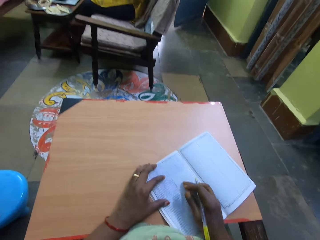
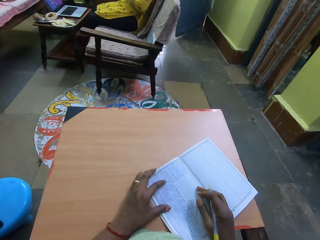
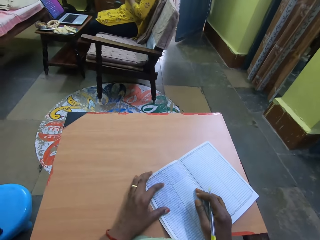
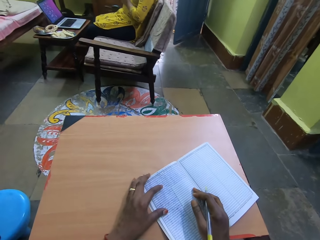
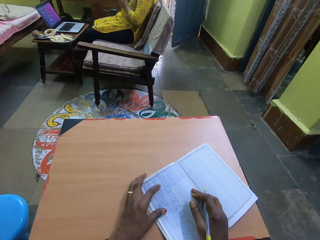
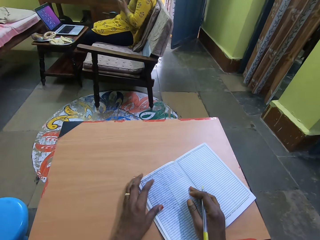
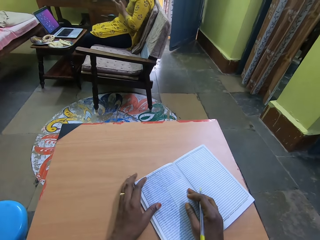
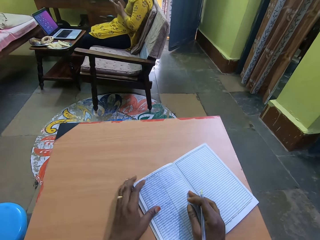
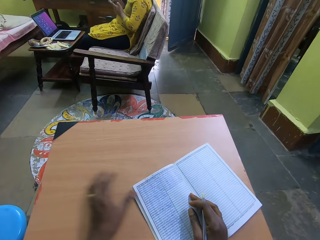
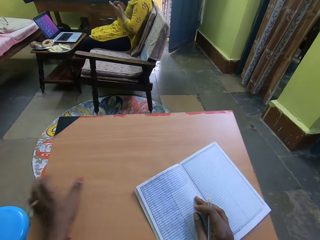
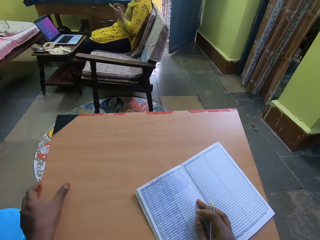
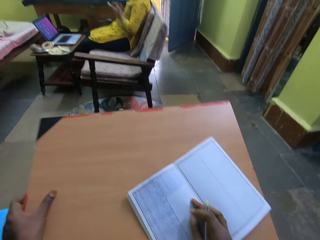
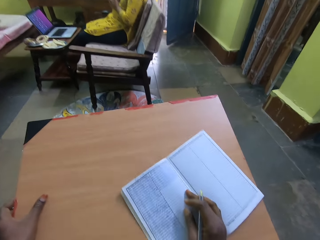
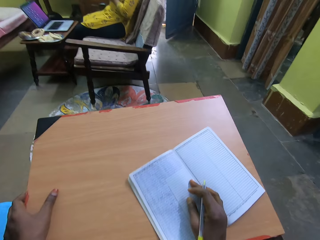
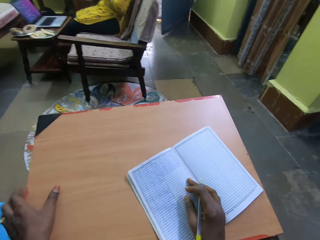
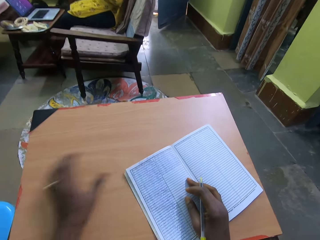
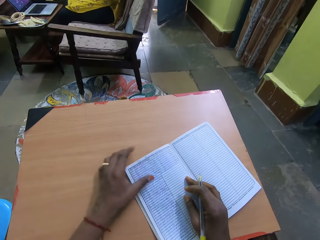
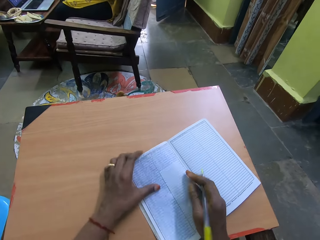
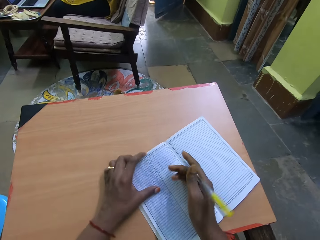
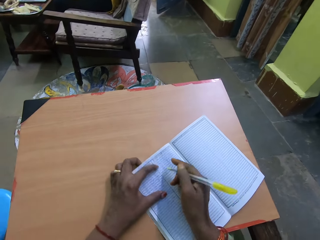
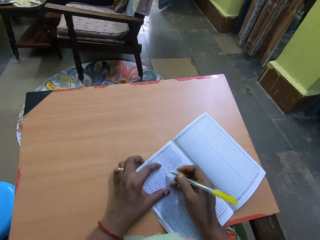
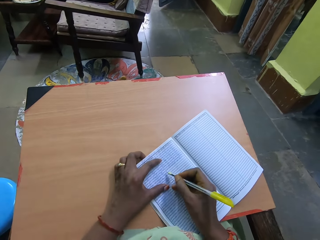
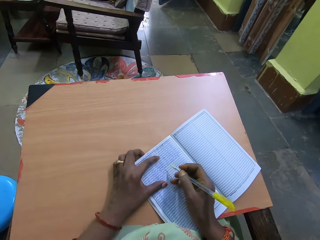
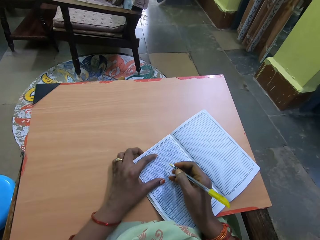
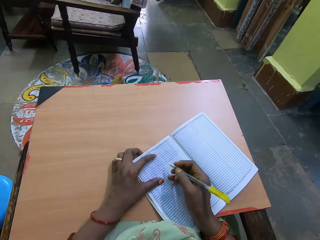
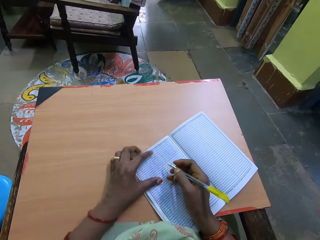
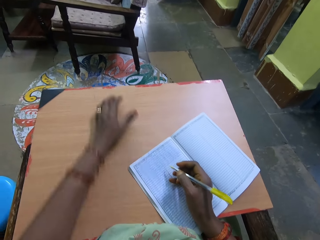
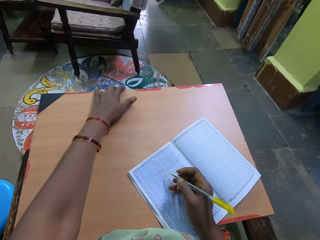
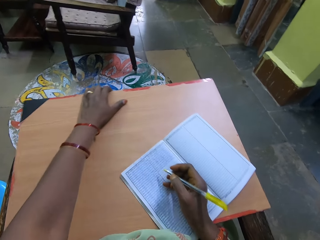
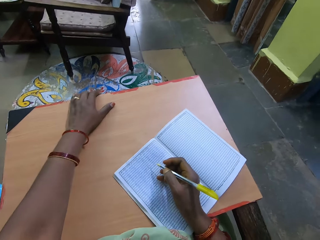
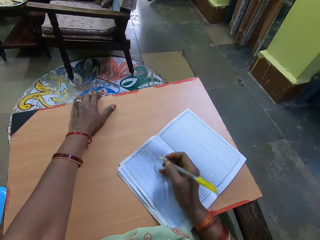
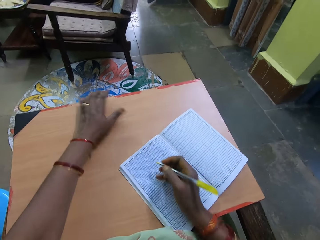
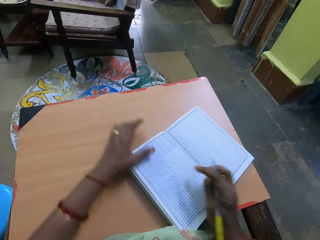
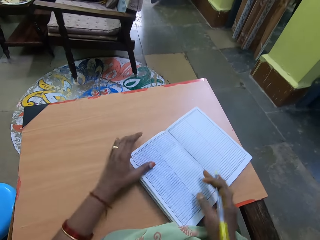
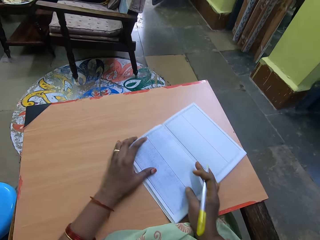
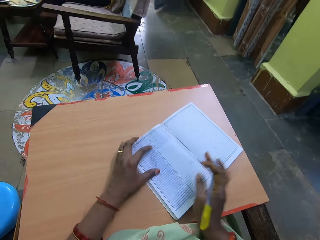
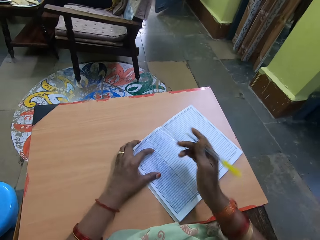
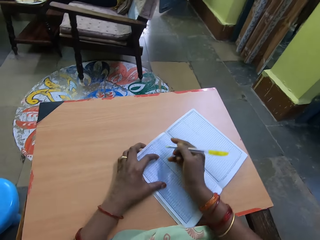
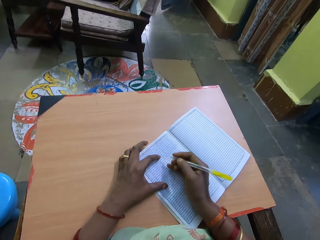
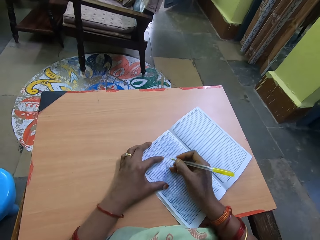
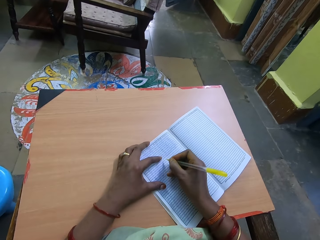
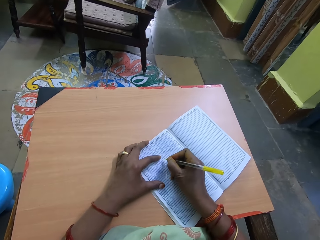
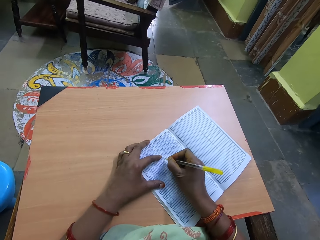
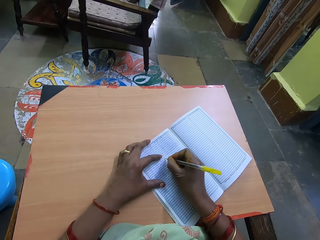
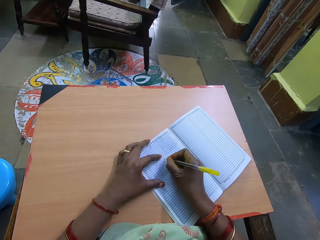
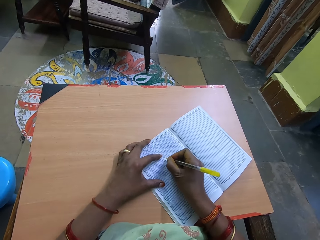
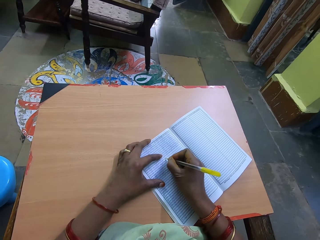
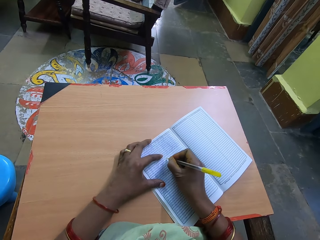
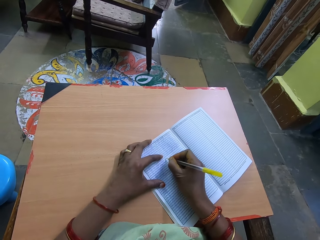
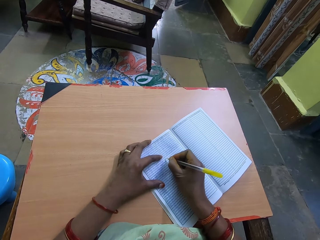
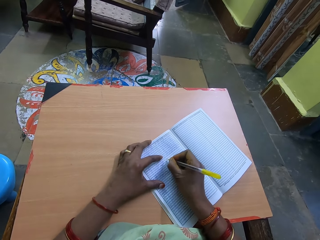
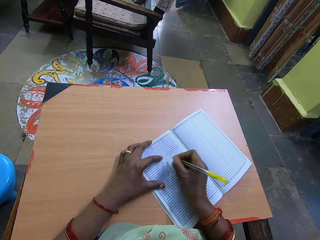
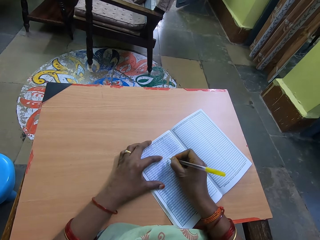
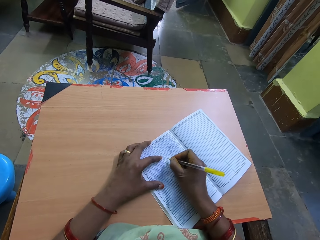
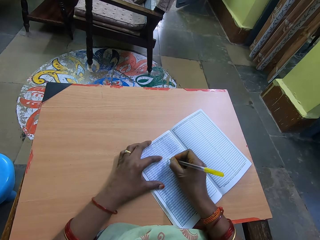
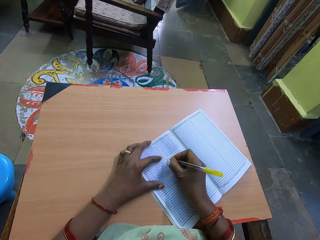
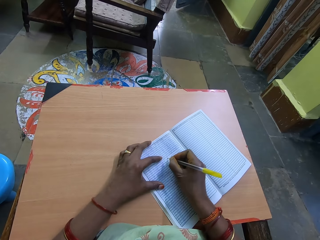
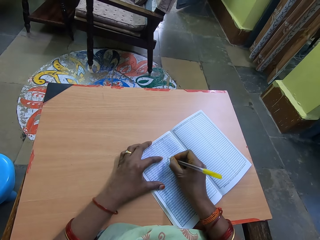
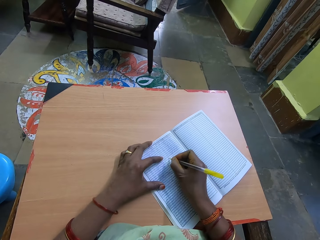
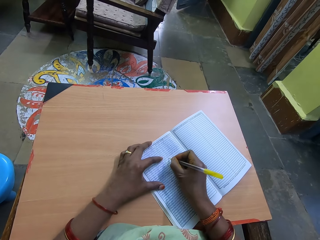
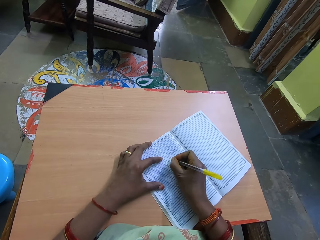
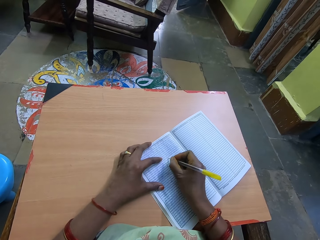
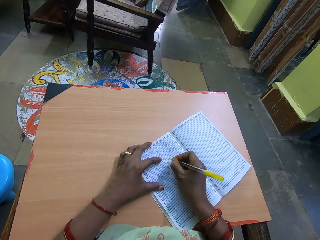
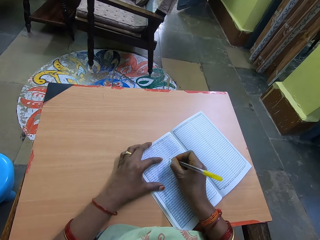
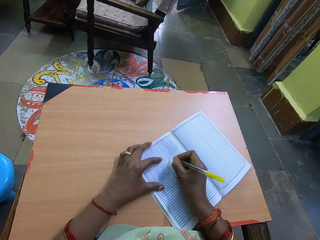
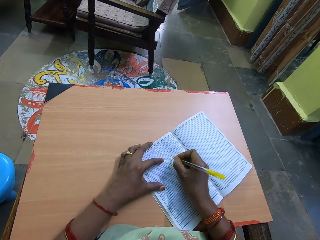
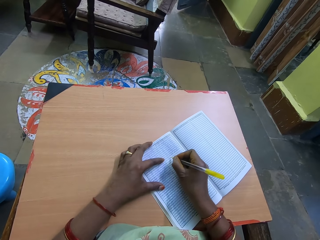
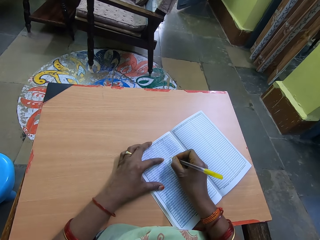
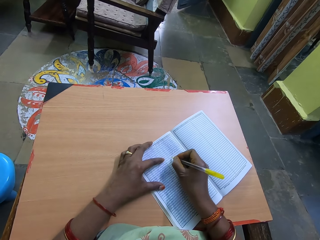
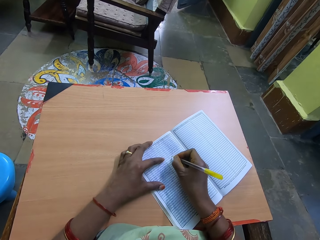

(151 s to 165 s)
The camera wearer moves the book. He holds a wooden surface with his left hand. He moves the board. He moves the book. He writes on the book with the pen.

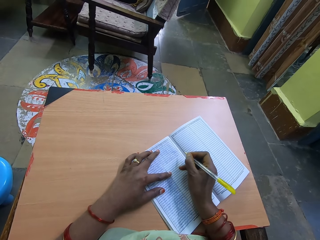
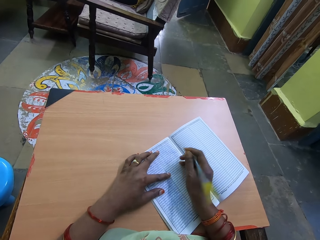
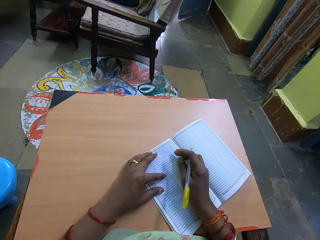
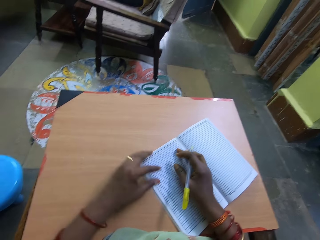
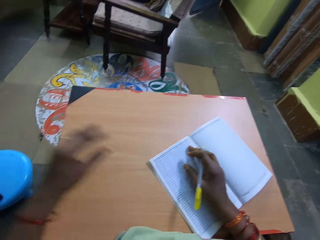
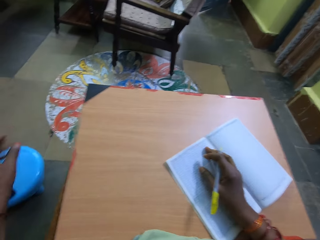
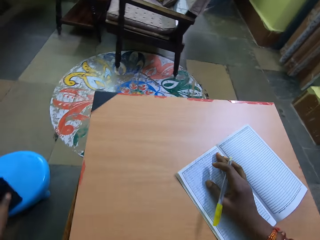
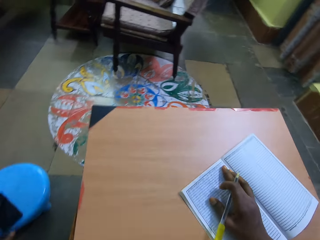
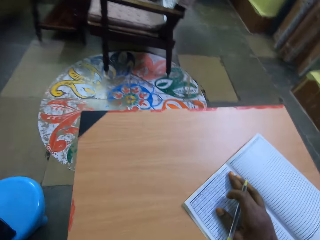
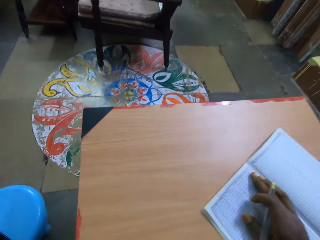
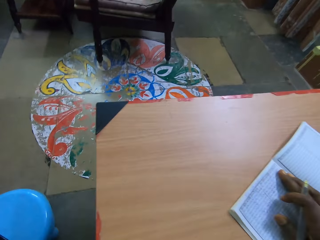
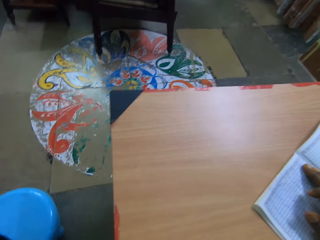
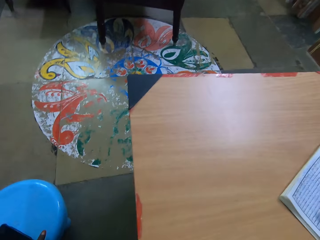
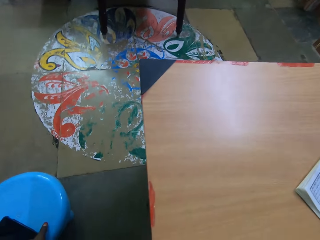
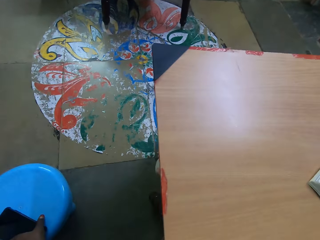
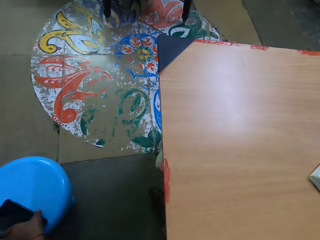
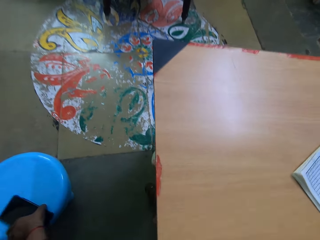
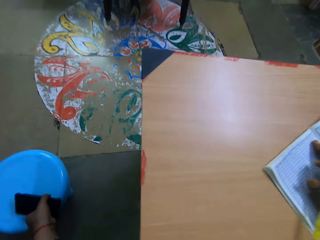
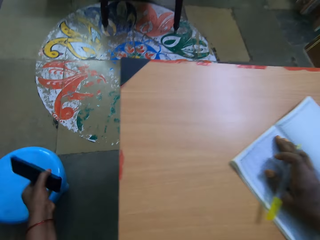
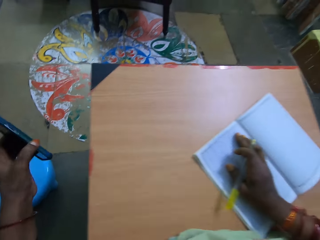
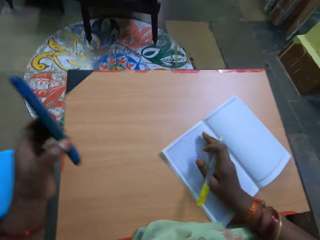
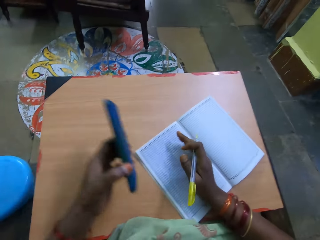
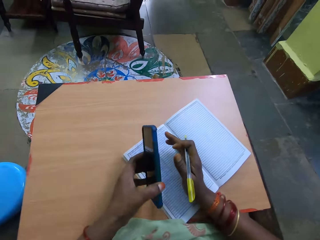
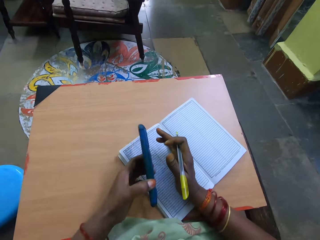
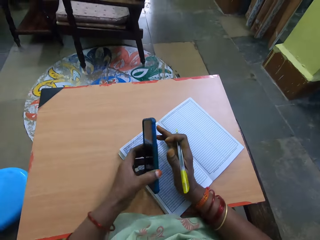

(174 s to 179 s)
The camera wearer picks up a phone from the table with his left hand.

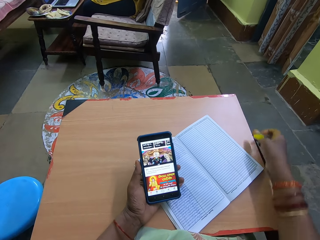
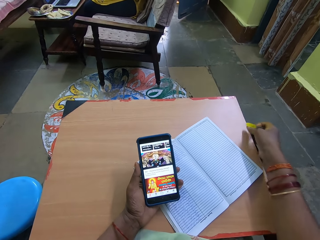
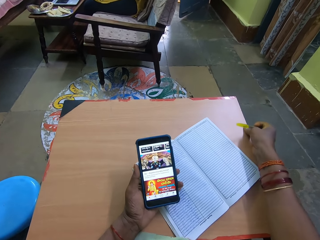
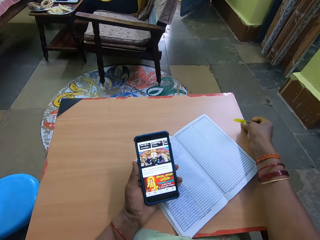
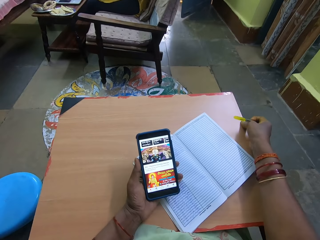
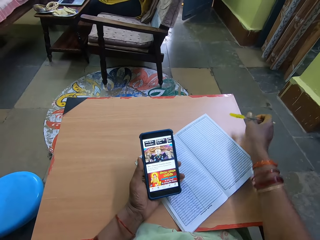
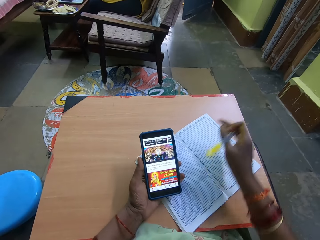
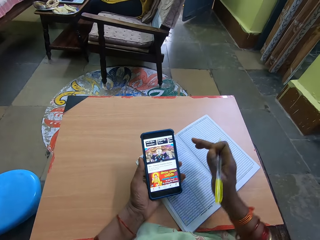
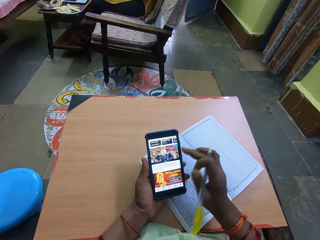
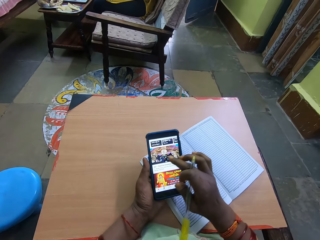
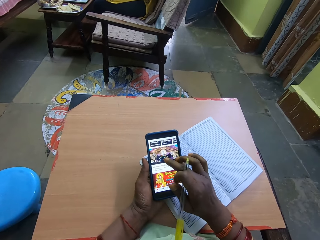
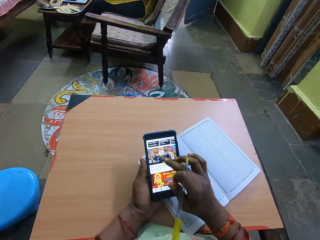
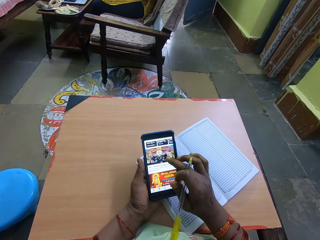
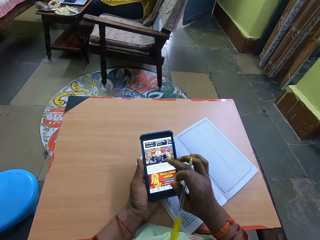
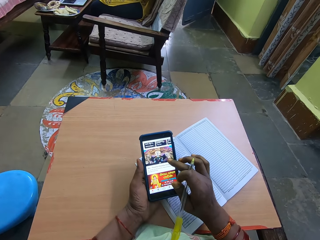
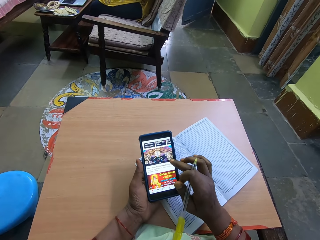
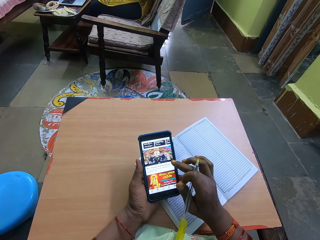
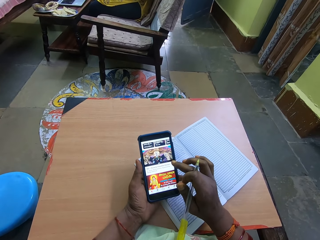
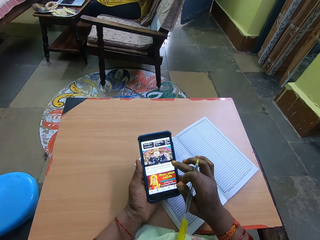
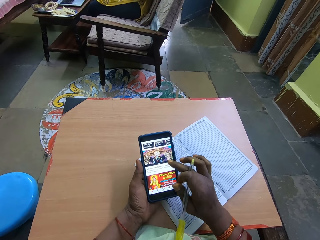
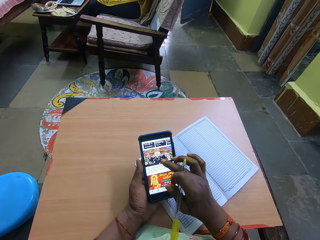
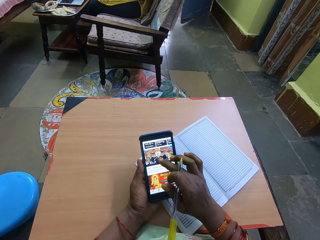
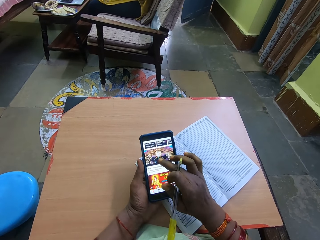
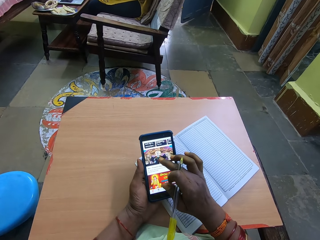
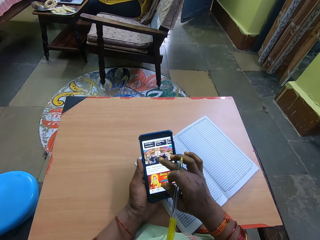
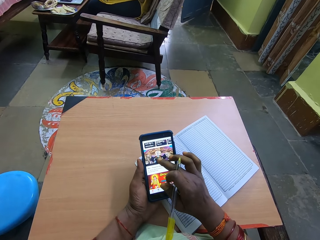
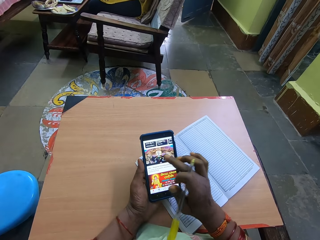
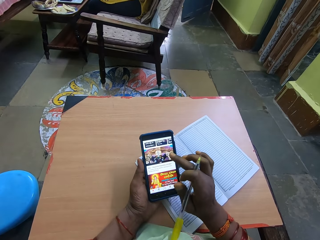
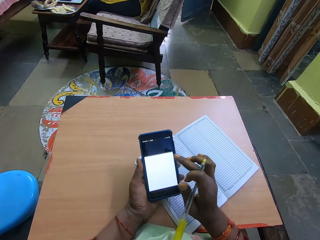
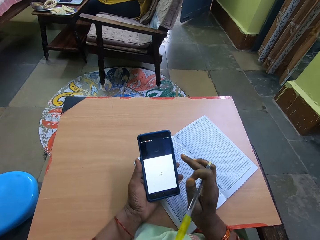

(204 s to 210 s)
The camera wearer moves the board. They operate the phone.
